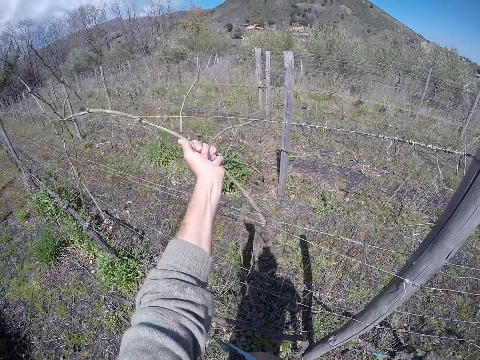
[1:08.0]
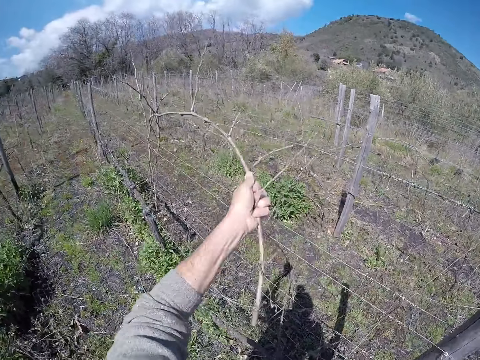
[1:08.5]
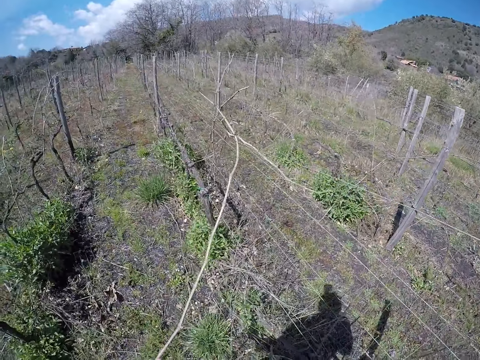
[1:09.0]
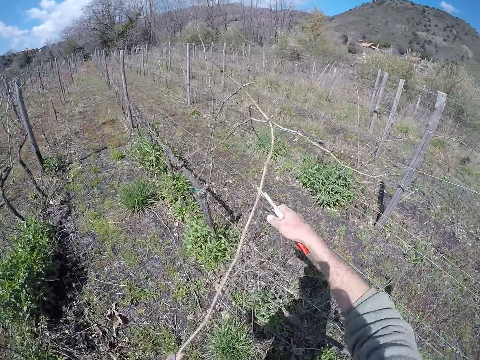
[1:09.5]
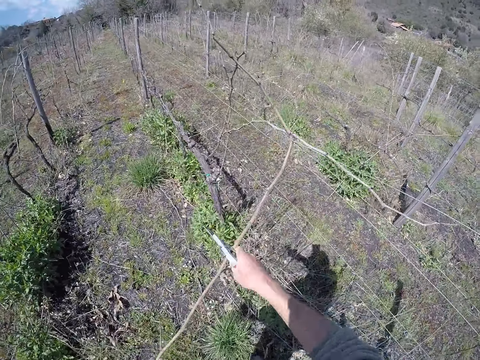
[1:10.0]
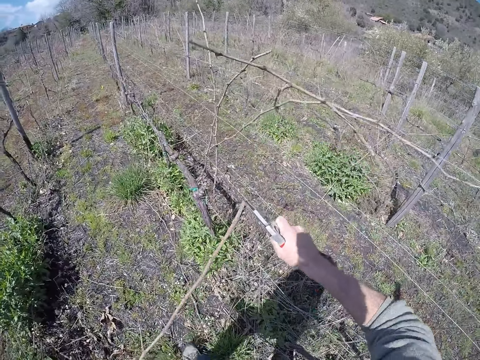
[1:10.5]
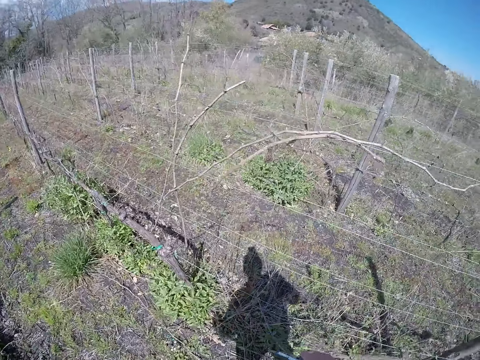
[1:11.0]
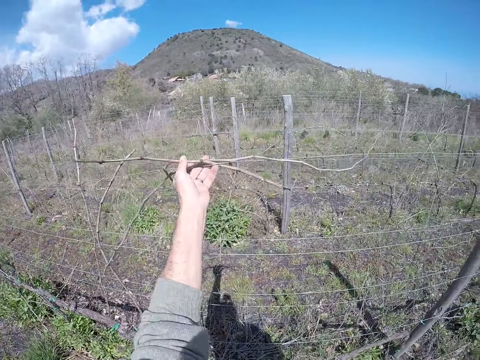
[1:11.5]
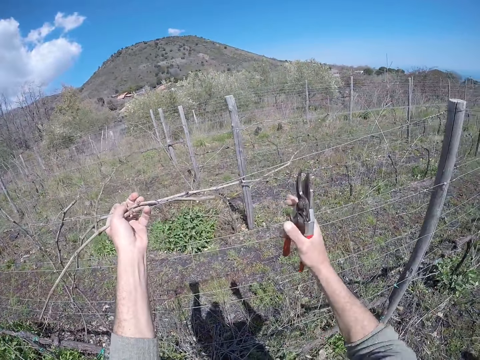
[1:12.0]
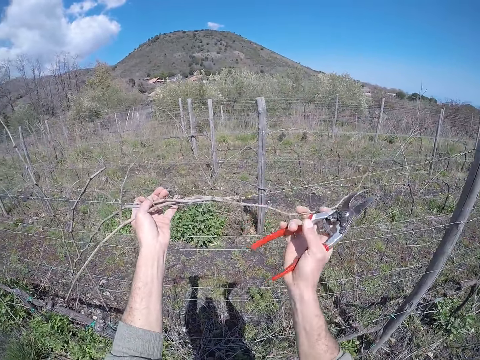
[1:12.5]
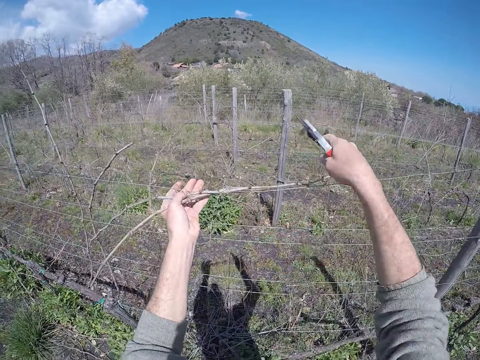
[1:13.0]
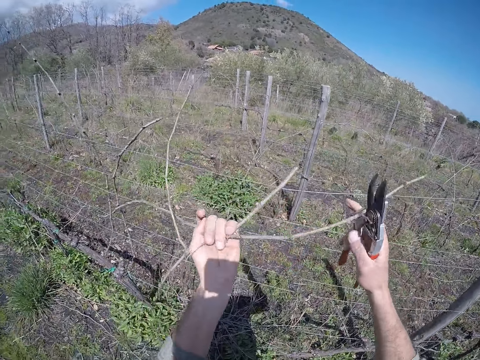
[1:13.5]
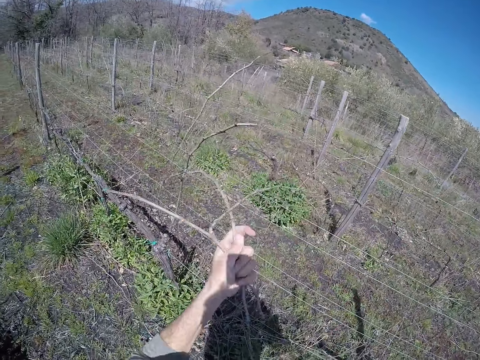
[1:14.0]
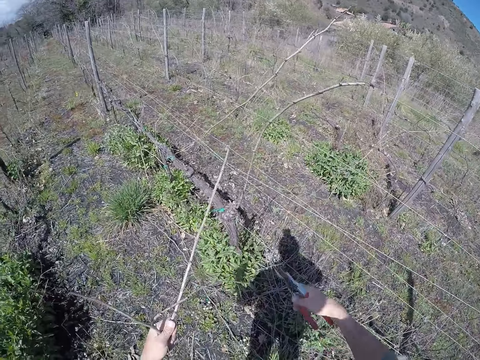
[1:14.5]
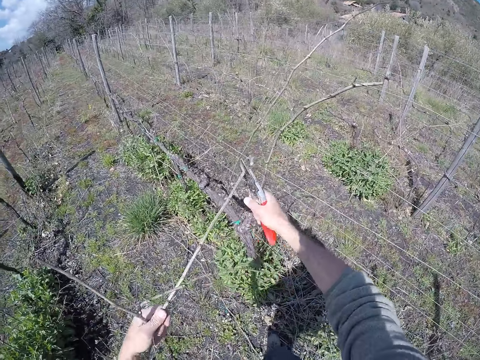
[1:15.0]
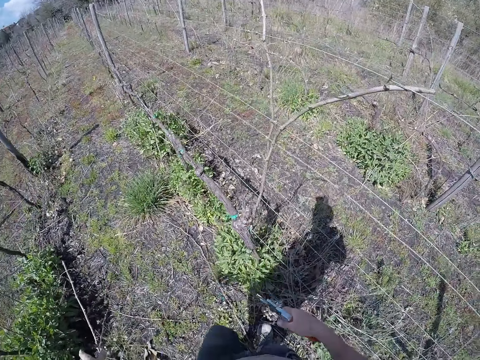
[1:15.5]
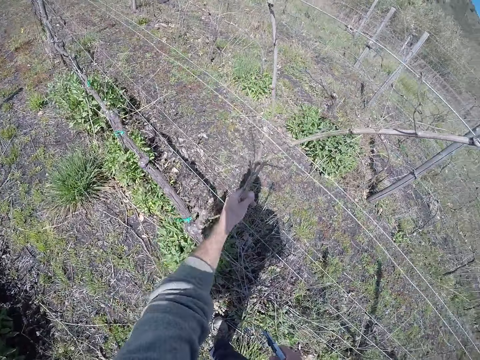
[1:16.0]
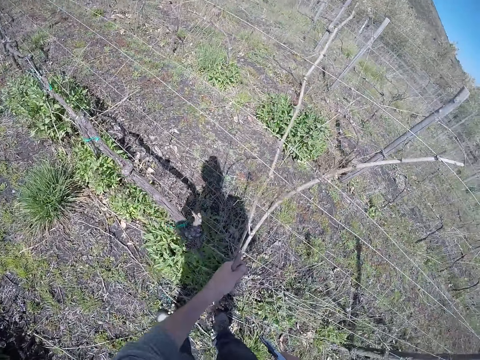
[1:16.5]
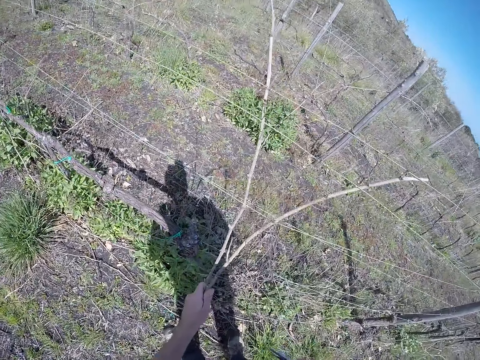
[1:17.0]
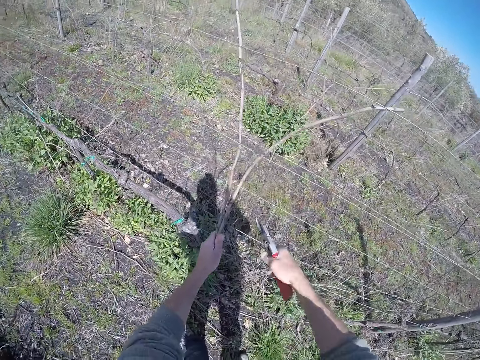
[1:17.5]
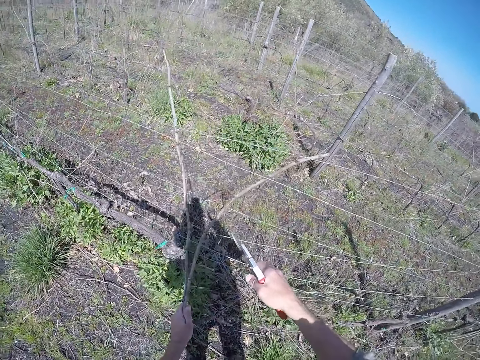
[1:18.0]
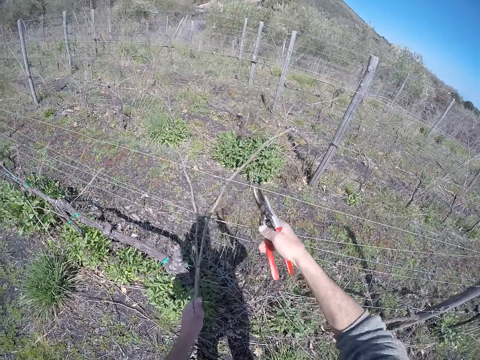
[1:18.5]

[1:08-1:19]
The camera wearer cuts the dry stem in his left hand with the cutter in his right hand. He drags some dry stems from a barbed wire fence with his left hand. He cuts the dry stems in his left hand with the cutter in his right hand. He puts a piece of wood on the ground. He drags some dry stems from the barbed wire fence with his left hand.

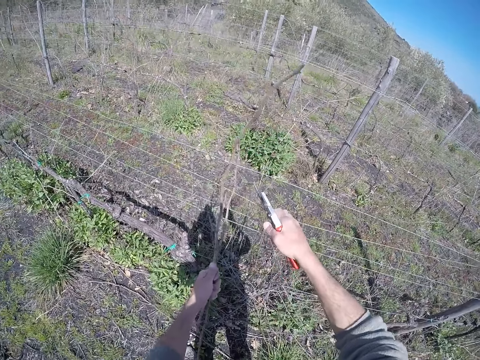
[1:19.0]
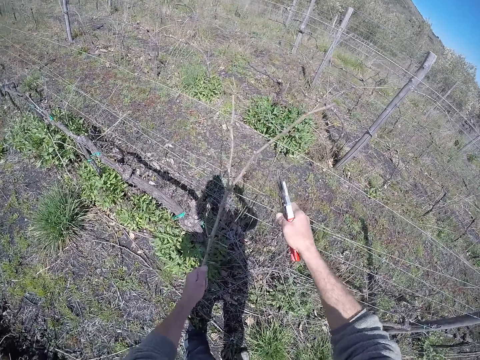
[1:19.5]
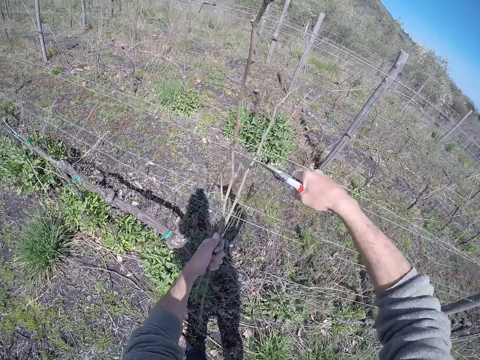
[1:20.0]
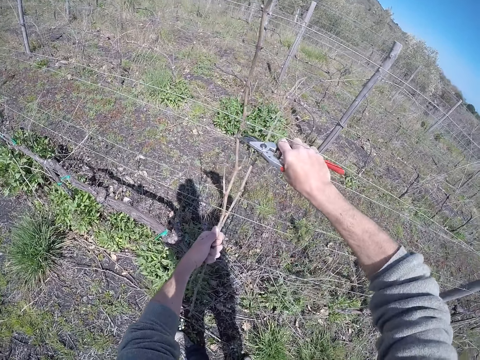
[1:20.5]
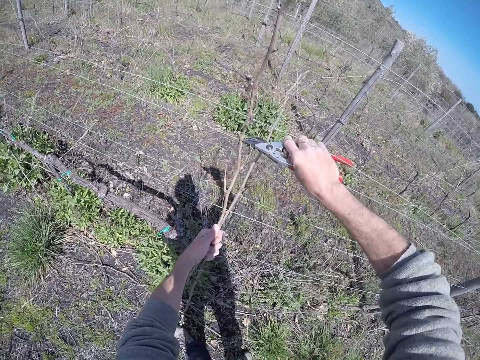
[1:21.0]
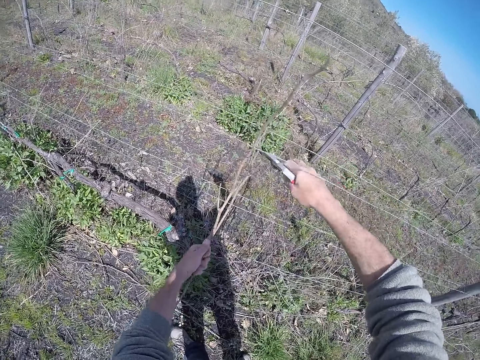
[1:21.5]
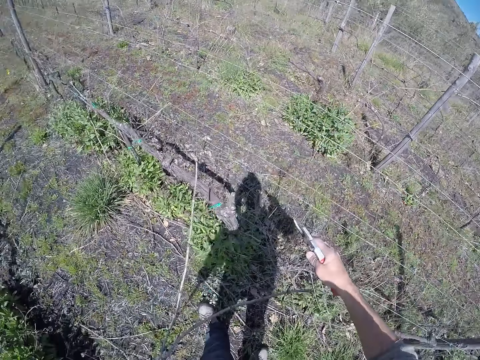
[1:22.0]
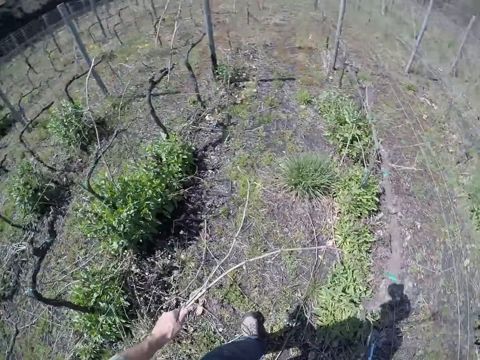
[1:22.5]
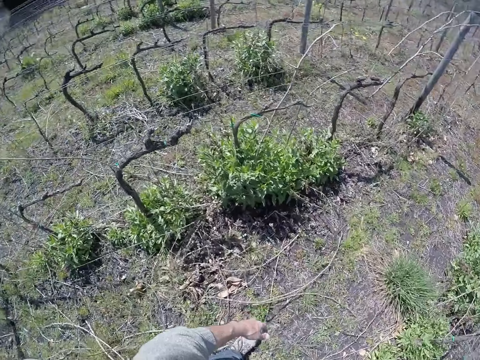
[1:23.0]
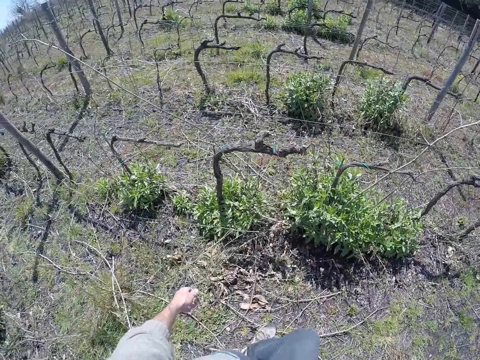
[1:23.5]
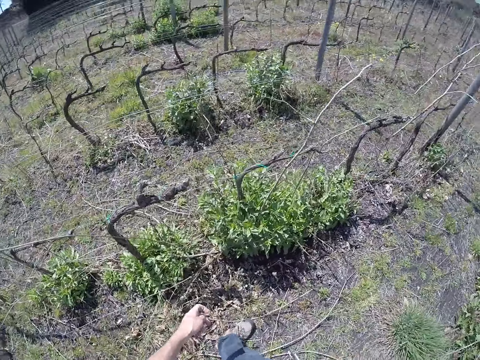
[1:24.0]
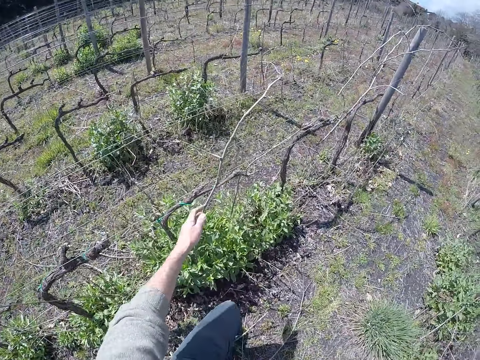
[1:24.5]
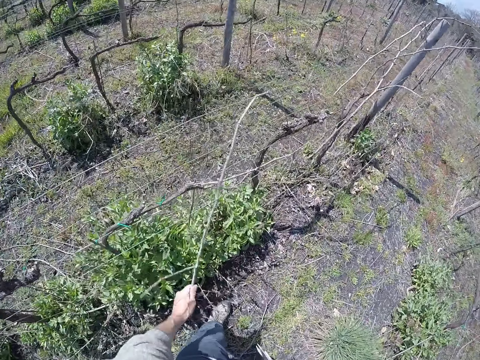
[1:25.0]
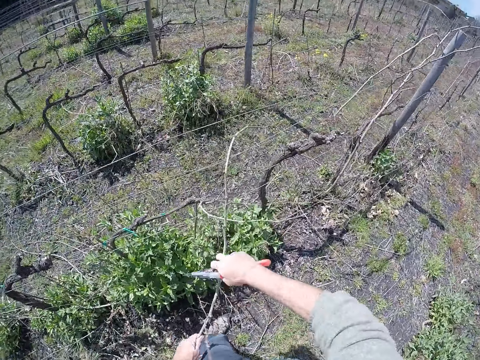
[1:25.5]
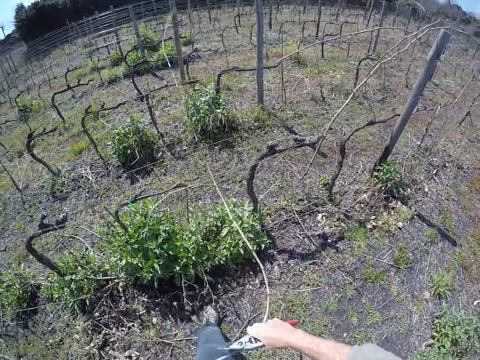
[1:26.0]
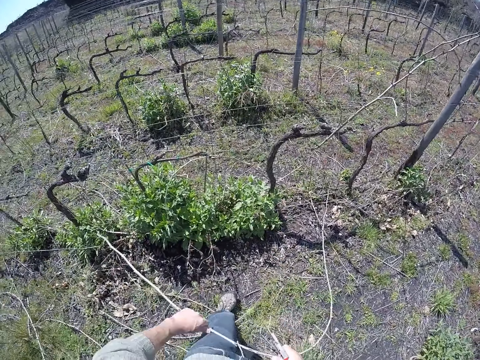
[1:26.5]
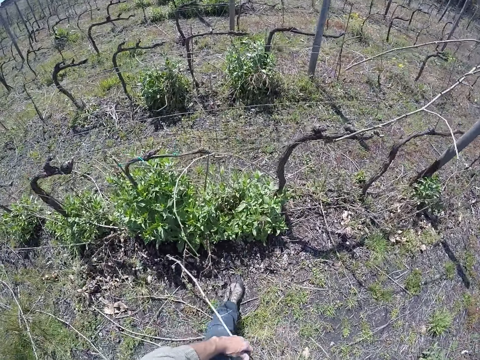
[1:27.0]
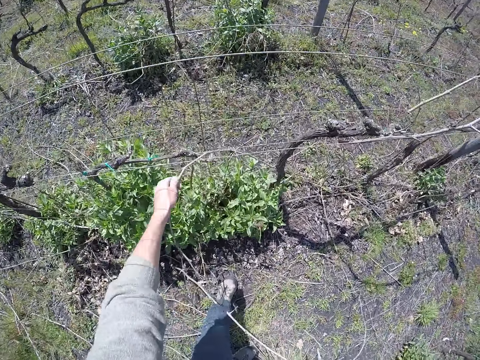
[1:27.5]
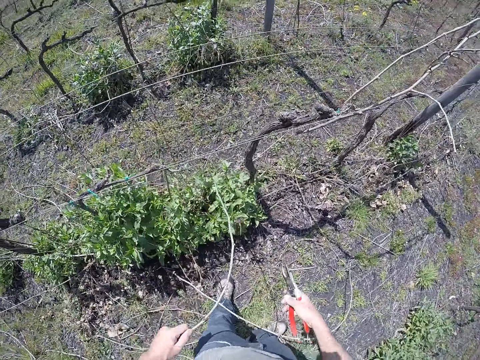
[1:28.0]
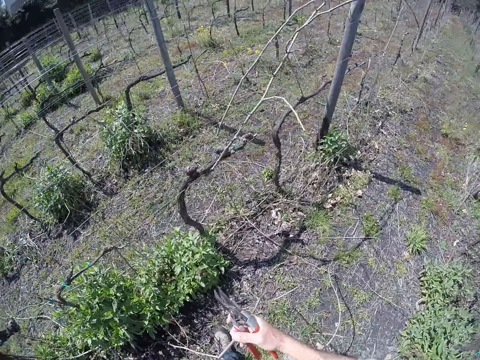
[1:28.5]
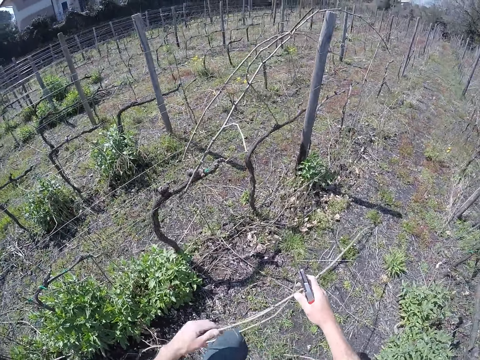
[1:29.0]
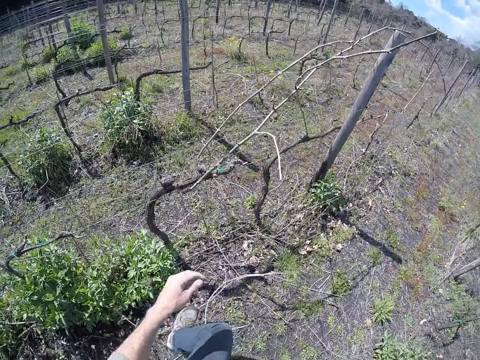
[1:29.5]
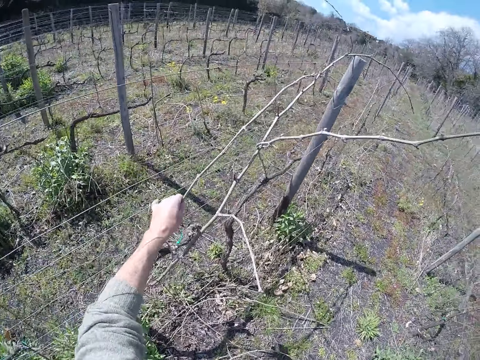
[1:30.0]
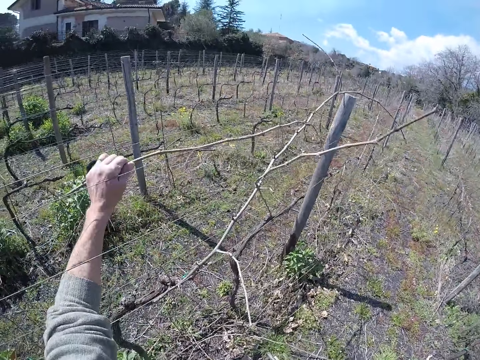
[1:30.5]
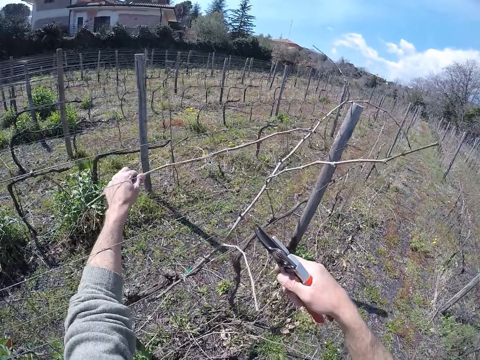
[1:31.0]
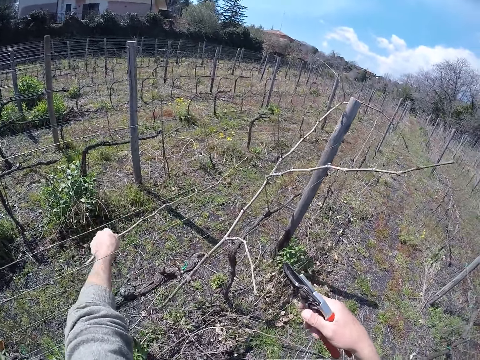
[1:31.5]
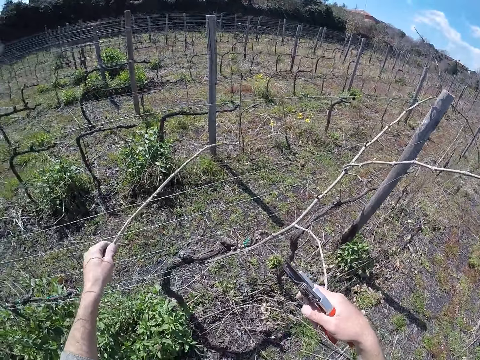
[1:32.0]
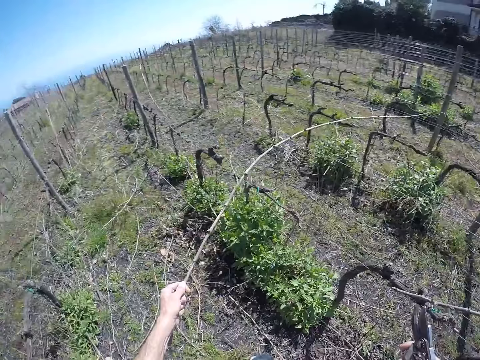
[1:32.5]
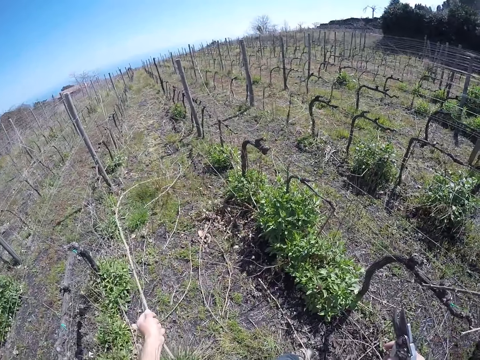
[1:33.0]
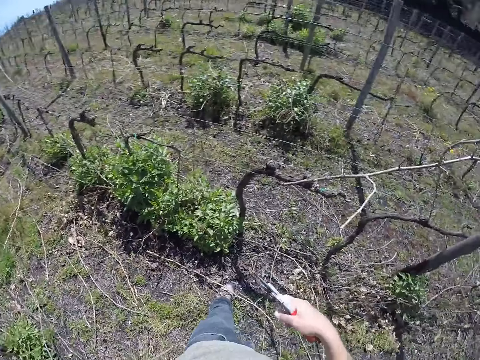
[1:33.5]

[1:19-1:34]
The camera wearer cuts the dry stems in his left hand with the cutter in his right hand. He drops the dry stems in his left hand on the ground. He drags a dry stem from the barbed wire fence with his left hand. He drops the dry stems in his hands on the ground. He drags a dry stem from the barbed wire fence with his left hand. He holds the dry stem with both hands. He drops the dry stems in his hands on the ground. He removes a dry stem from the barbed wire fence with his left hand. He drops the dry stem in his left hand on the ground.
